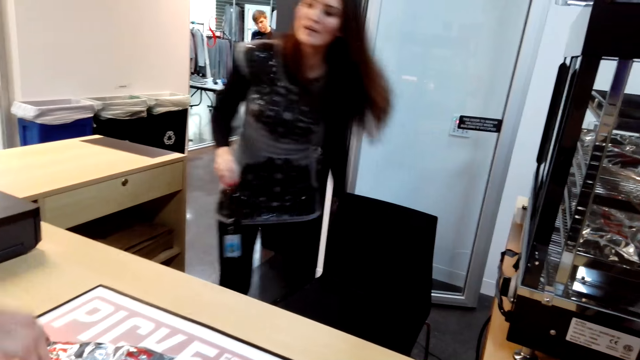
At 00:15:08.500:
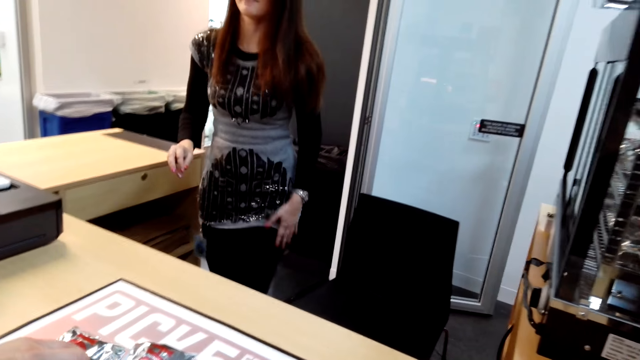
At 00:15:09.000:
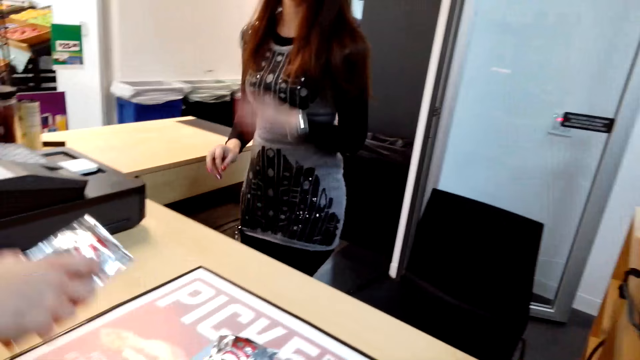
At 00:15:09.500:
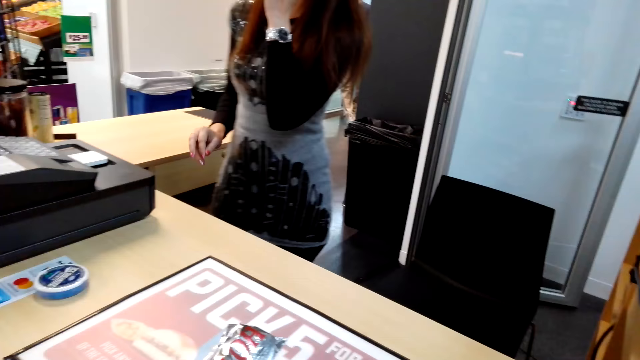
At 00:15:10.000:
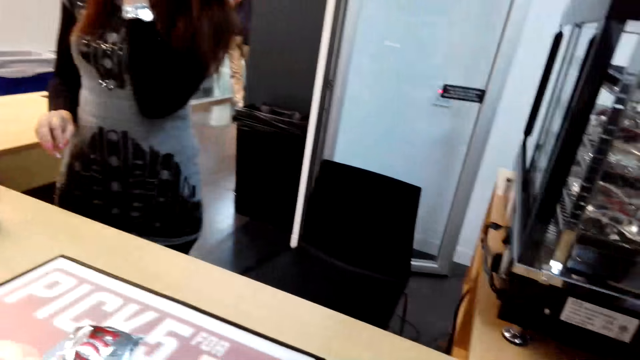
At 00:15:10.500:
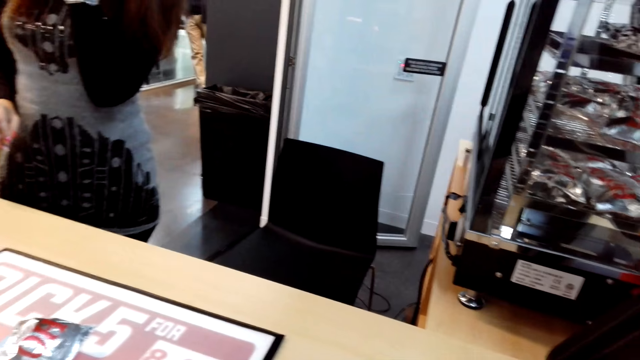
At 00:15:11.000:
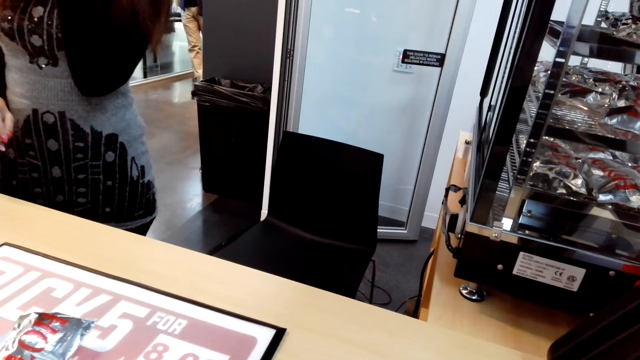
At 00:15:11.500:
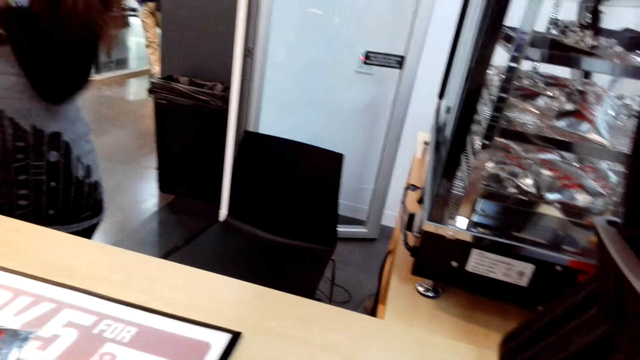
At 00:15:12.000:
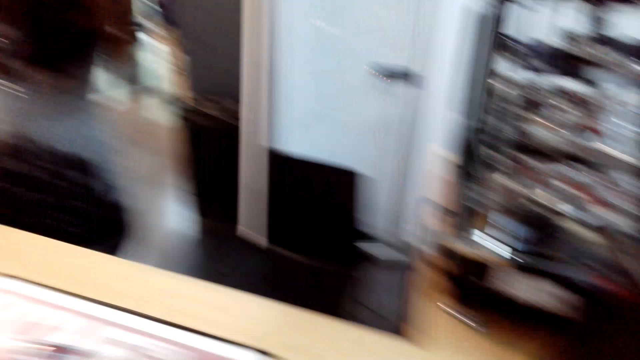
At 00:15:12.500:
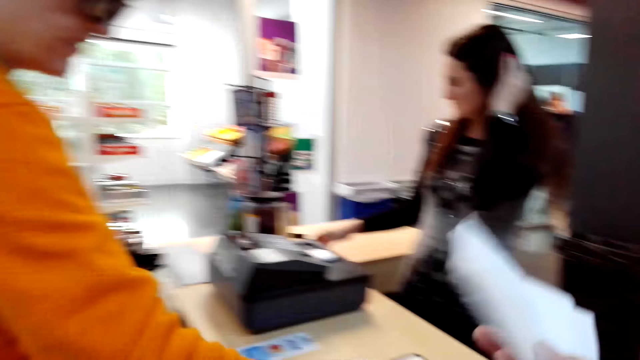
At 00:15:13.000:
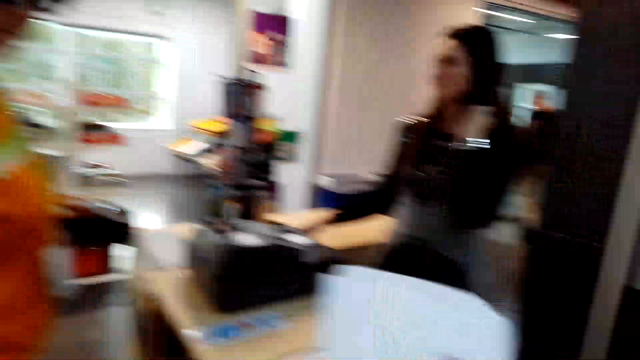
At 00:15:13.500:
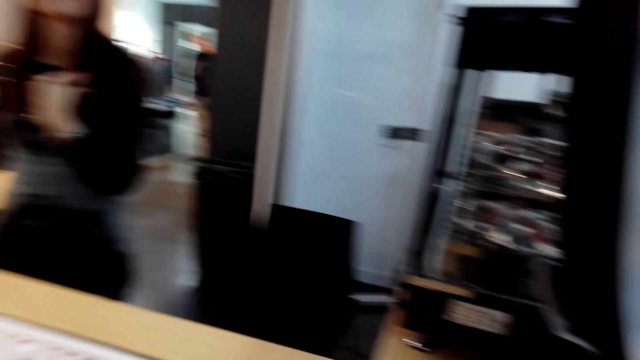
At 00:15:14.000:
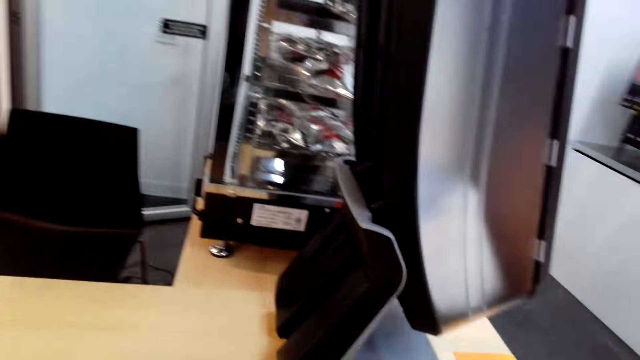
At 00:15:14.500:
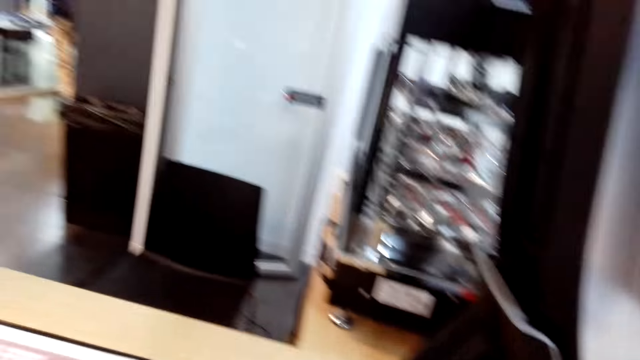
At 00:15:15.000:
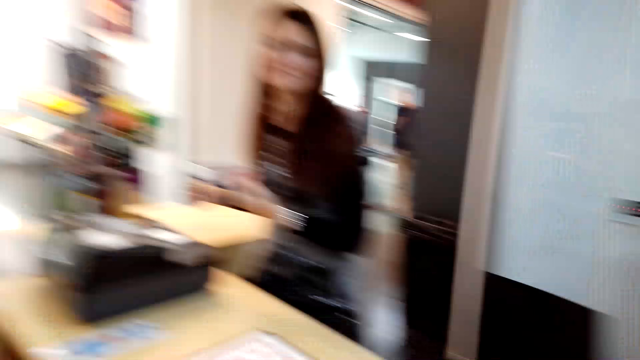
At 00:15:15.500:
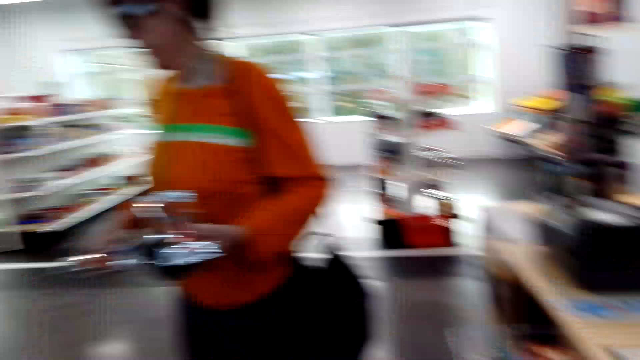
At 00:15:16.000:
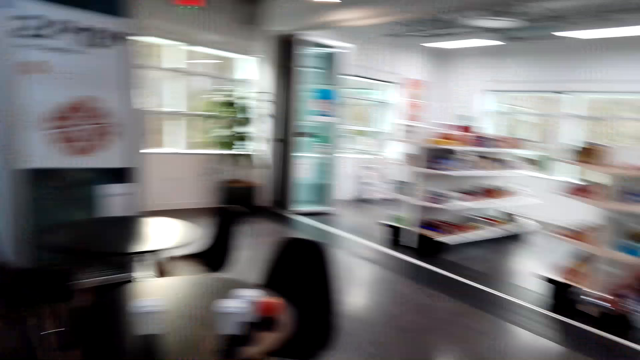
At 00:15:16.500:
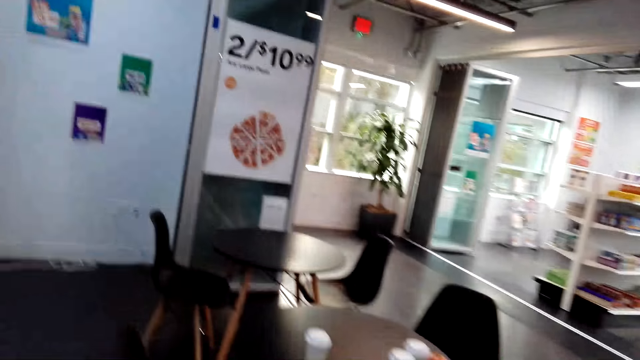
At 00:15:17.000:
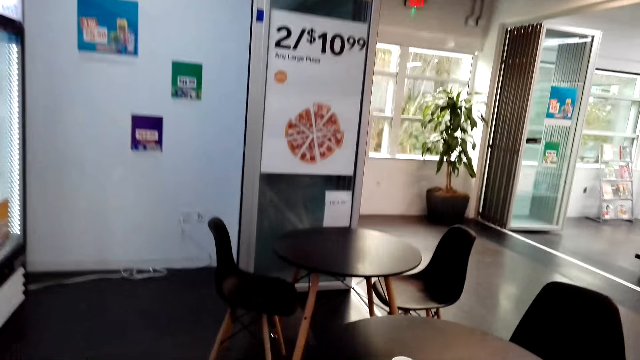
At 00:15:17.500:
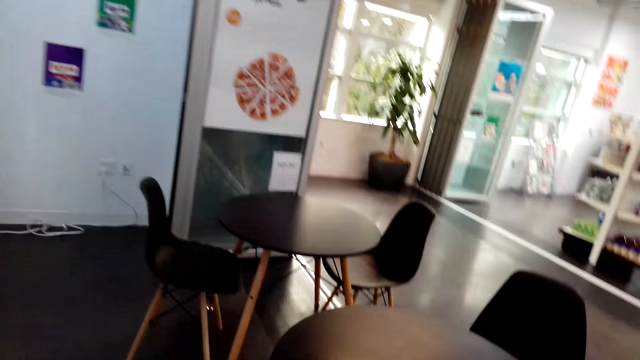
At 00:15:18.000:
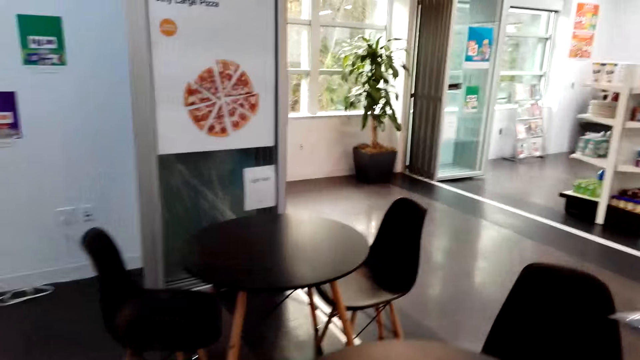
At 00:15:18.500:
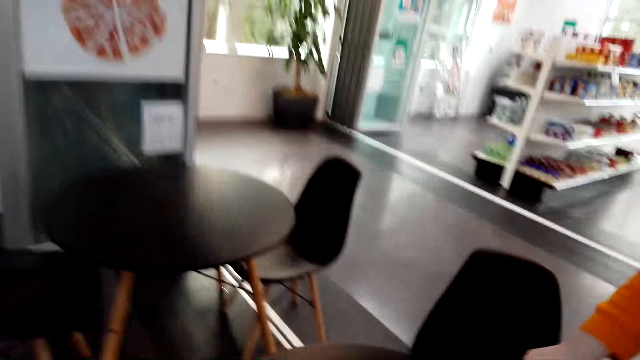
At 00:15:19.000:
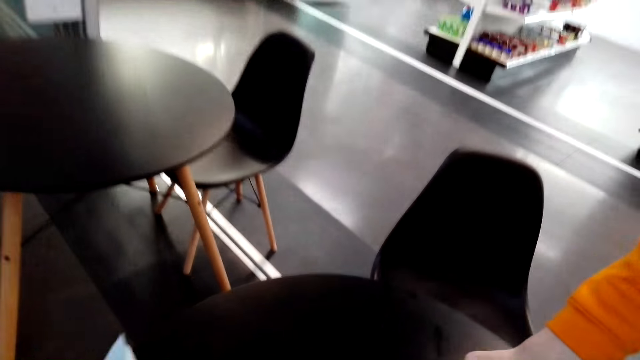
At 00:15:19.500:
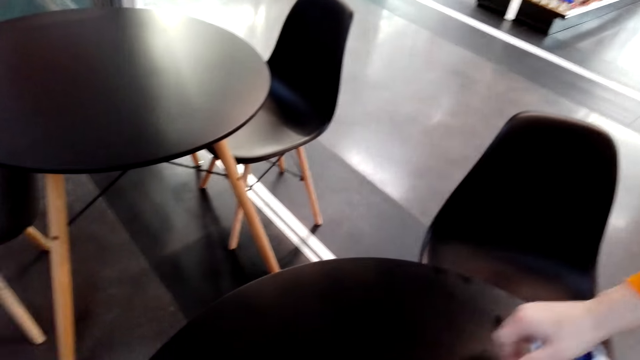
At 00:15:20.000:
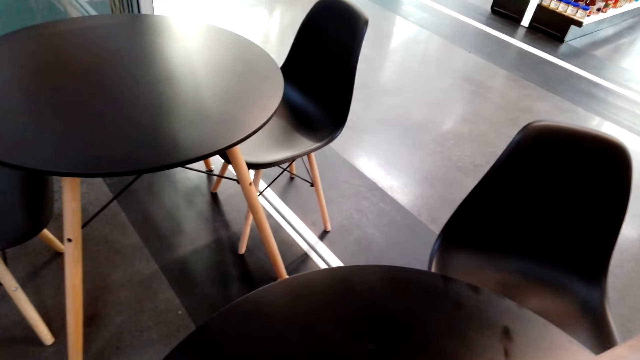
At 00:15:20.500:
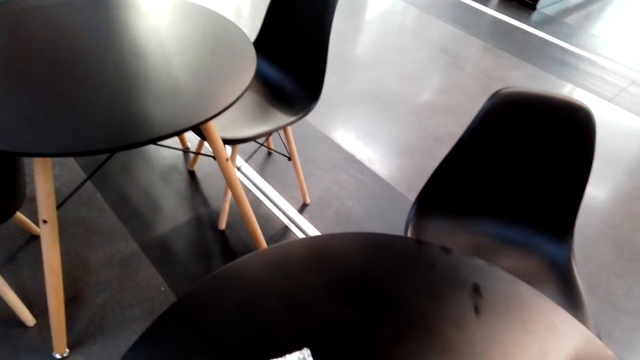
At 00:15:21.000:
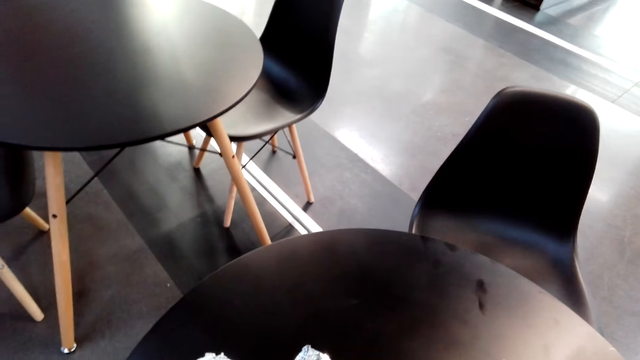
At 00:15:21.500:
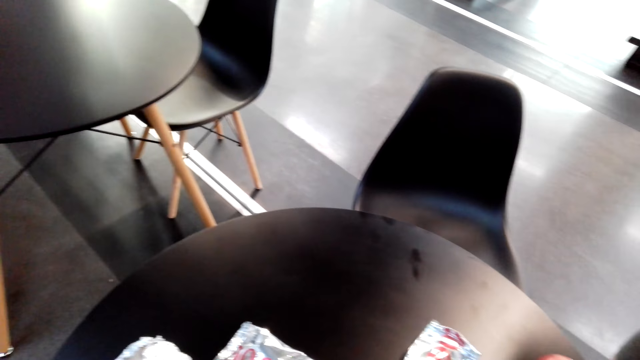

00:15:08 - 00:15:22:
A woman picks the item on the shelf. The woman puts the item in the packet. The camera wearer looks around the supermarket. She moves her hand. She walks a few steps. The woman puts the item on the table.

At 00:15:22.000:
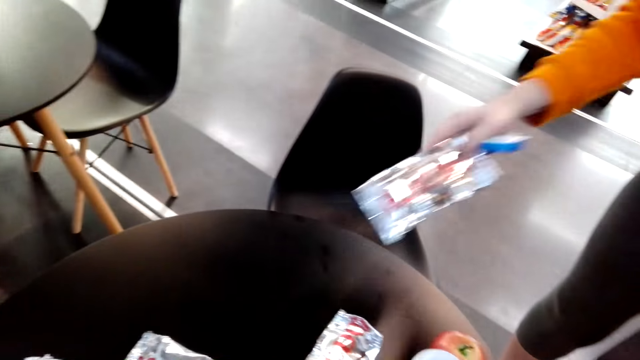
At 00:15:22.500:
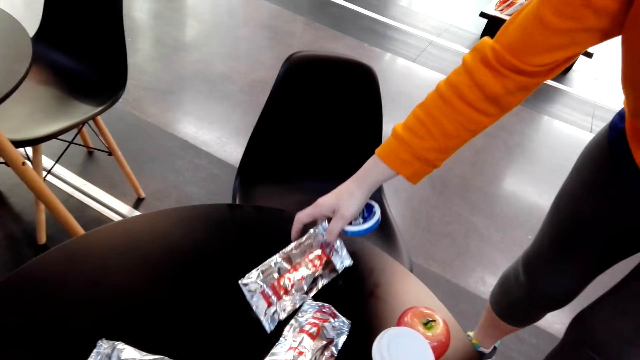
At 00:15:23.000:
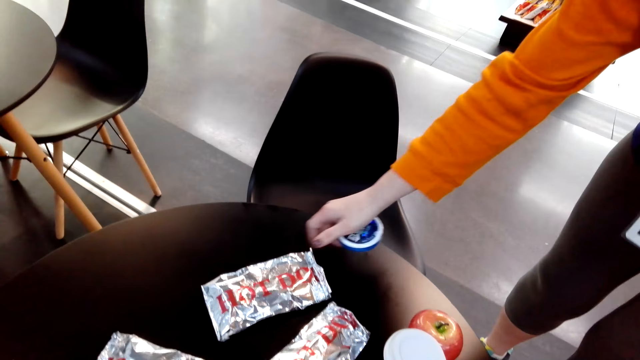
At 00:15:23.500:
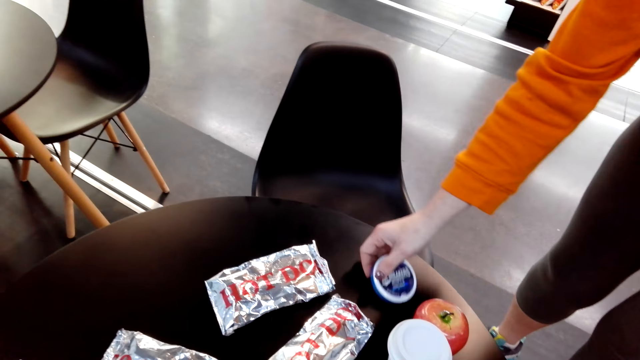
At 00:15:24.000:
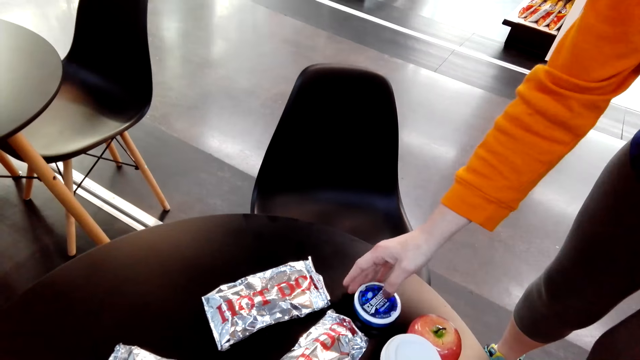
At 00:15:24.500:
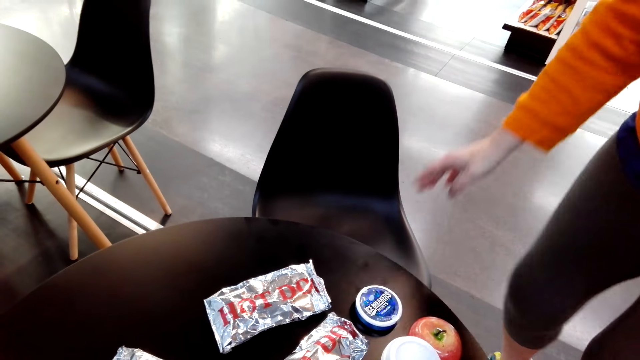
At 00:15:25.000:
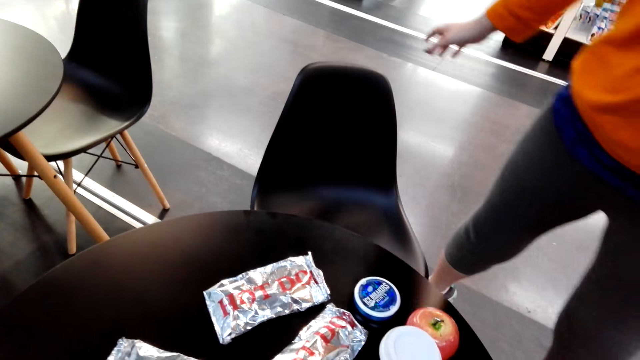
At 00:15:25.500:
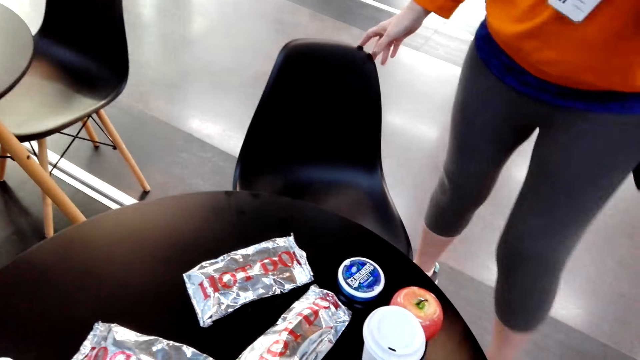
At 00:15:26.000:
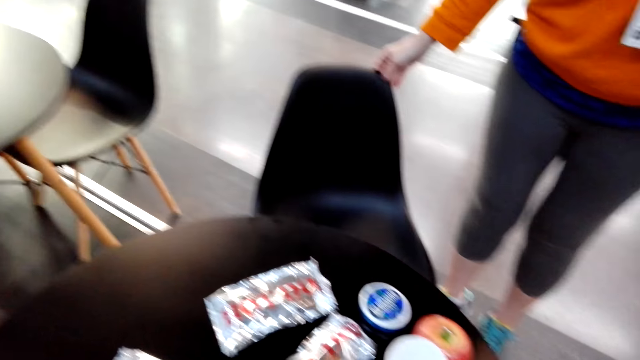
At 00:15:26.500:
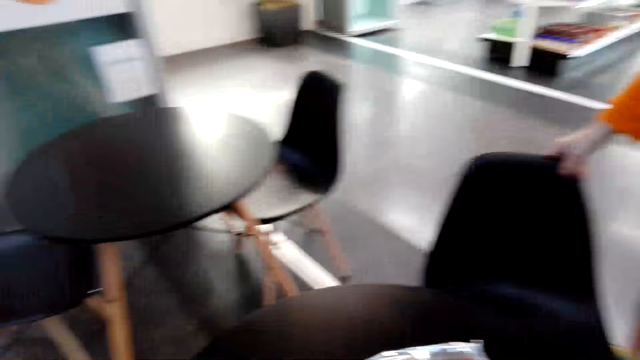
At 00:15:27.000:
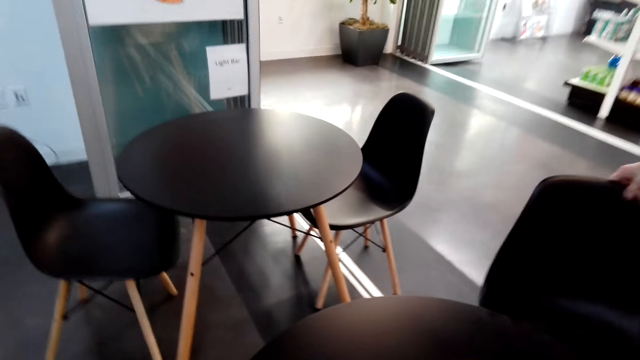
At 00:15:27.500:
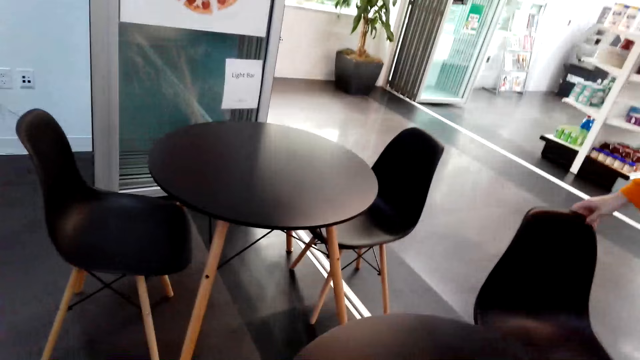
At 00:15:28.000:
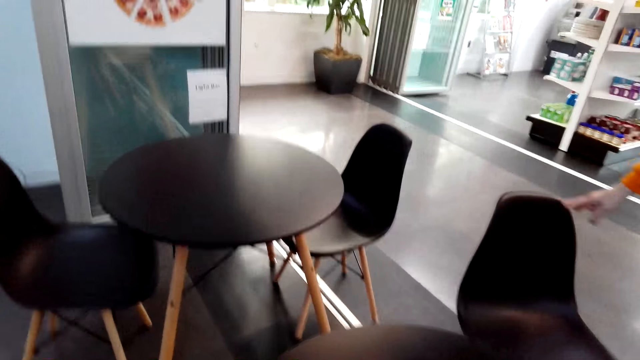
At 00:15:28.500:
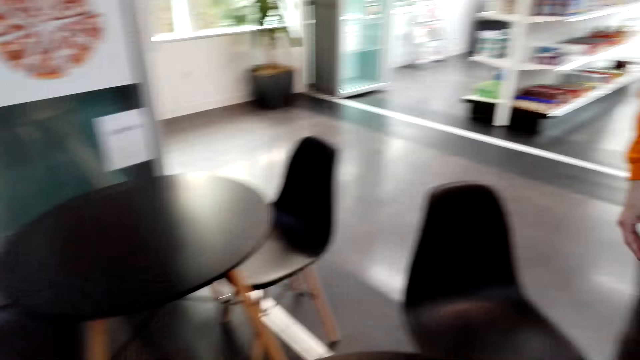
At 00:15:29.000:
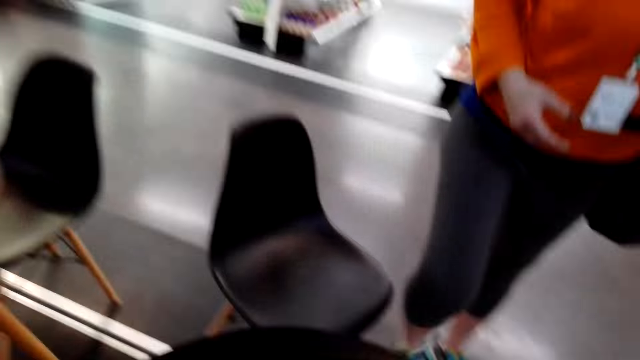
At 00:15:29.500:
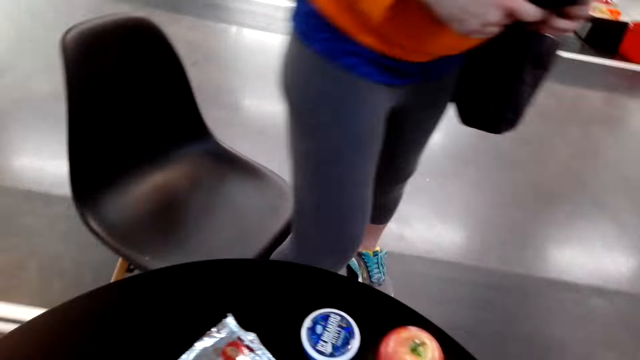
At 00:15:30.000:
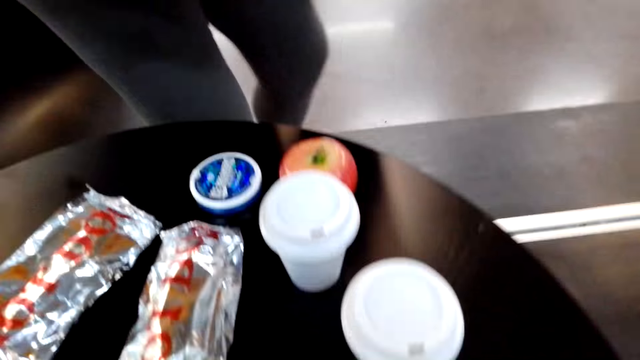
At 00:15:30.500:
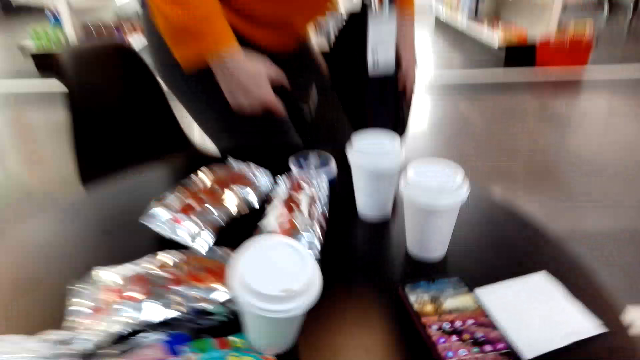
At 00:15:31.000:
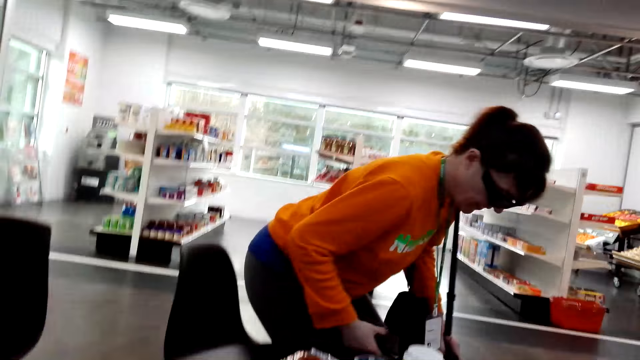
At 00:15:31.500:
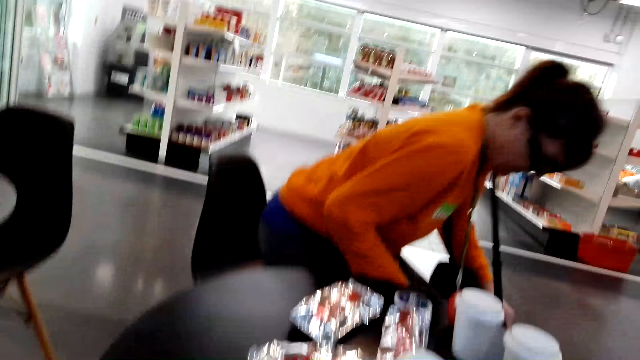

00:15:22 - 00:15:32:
A woman puts snacks at the table. The woman pulls the chair. The woman sits down on the chair. The camera wearer sits in a chair.
